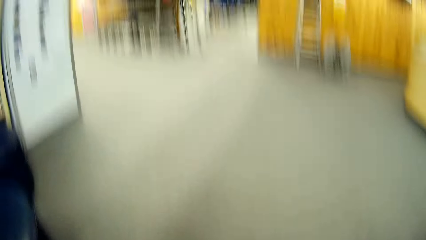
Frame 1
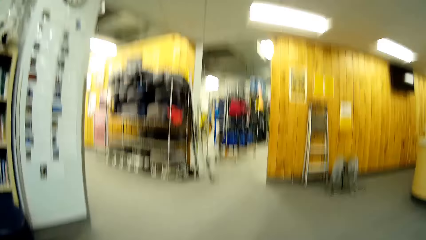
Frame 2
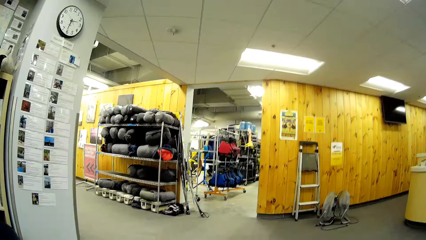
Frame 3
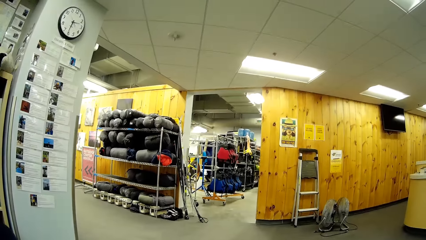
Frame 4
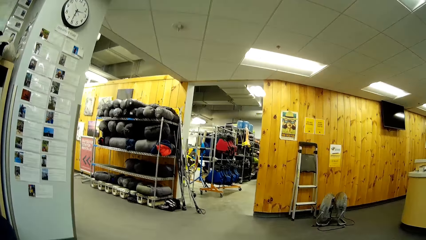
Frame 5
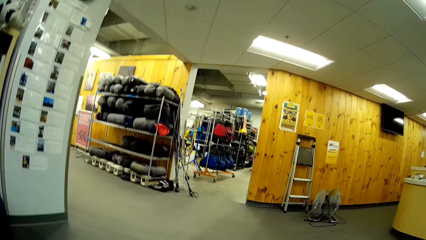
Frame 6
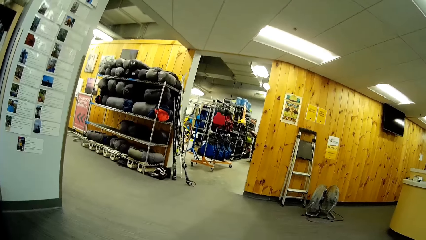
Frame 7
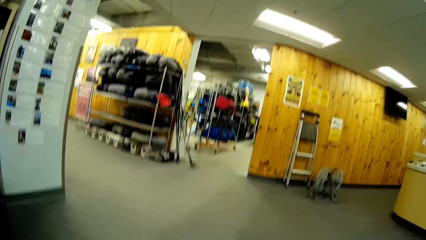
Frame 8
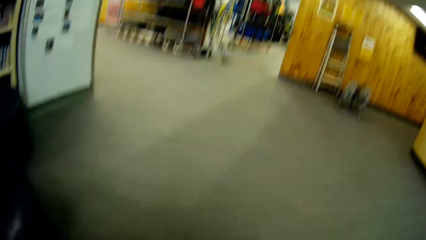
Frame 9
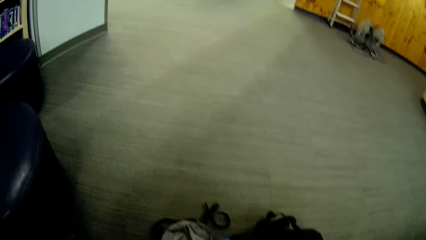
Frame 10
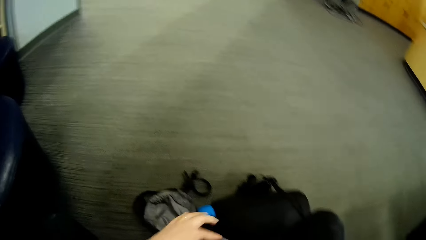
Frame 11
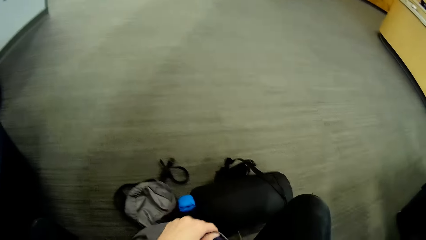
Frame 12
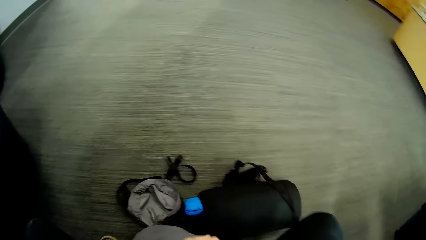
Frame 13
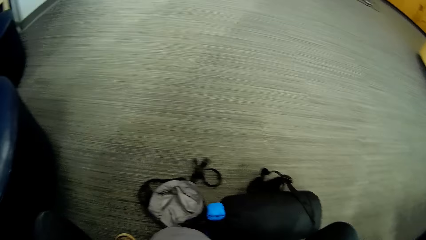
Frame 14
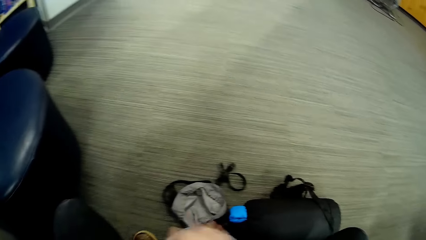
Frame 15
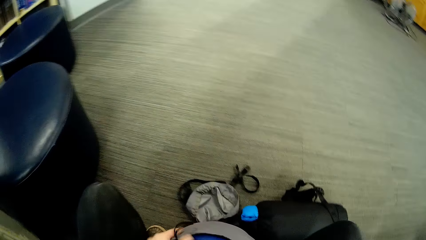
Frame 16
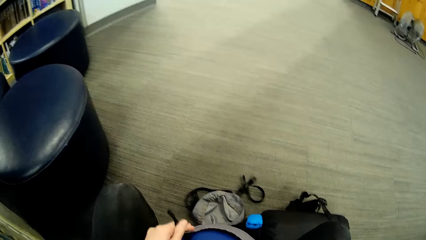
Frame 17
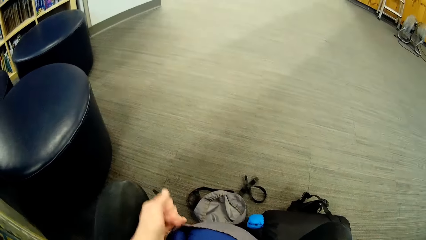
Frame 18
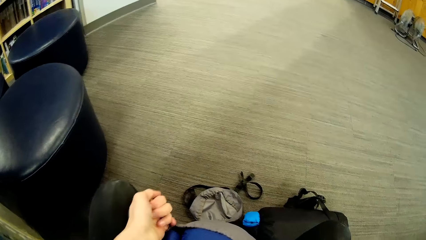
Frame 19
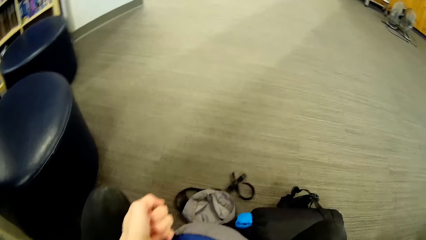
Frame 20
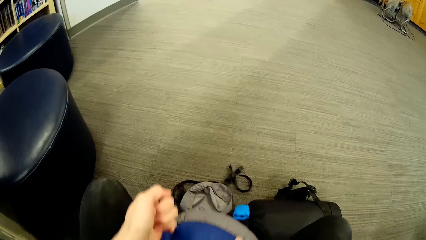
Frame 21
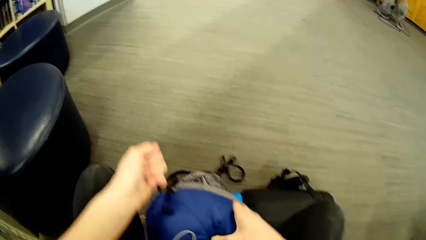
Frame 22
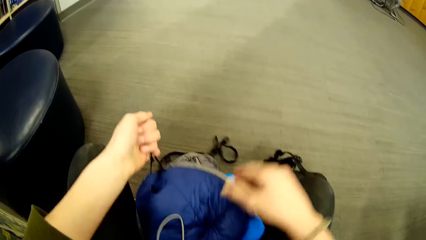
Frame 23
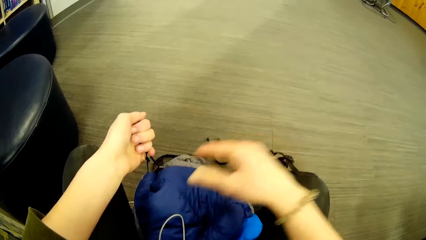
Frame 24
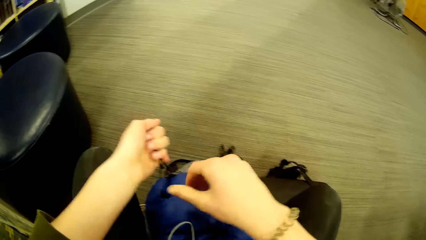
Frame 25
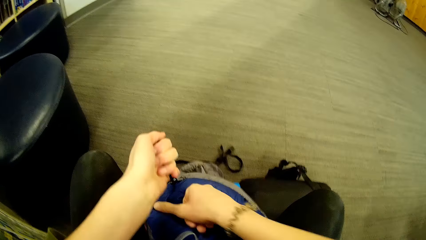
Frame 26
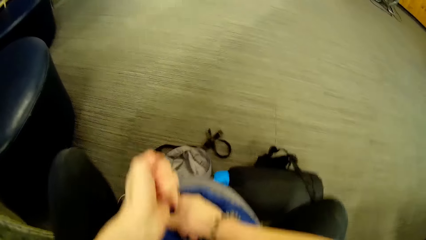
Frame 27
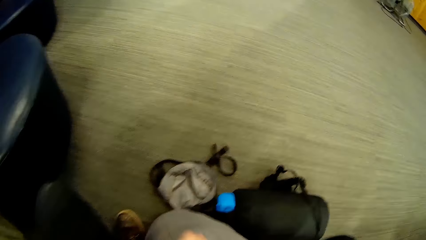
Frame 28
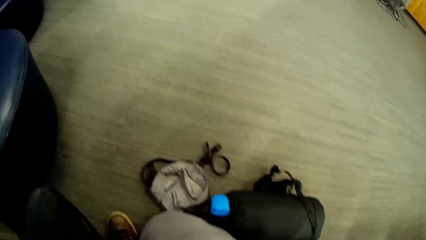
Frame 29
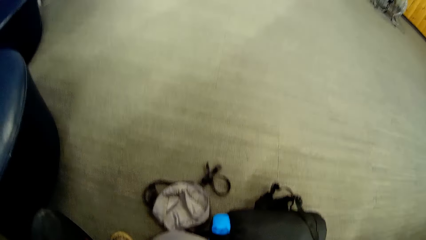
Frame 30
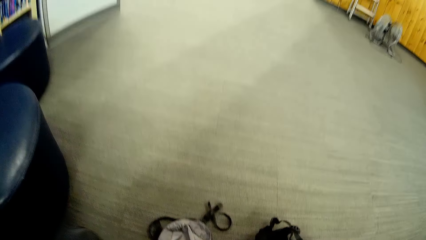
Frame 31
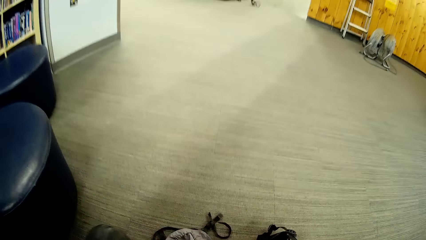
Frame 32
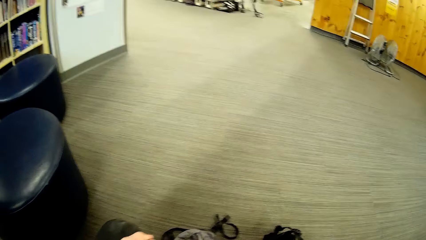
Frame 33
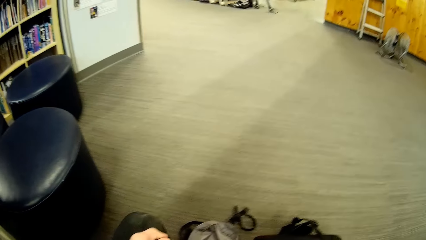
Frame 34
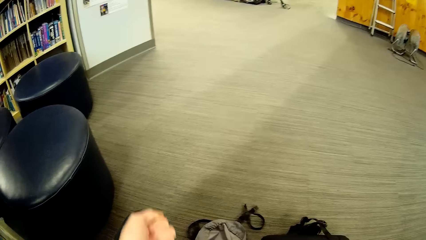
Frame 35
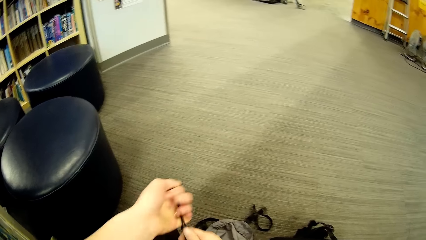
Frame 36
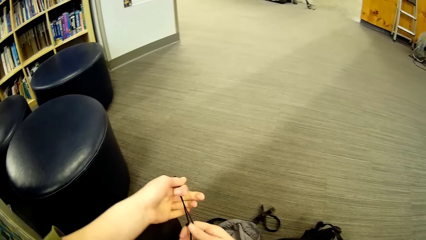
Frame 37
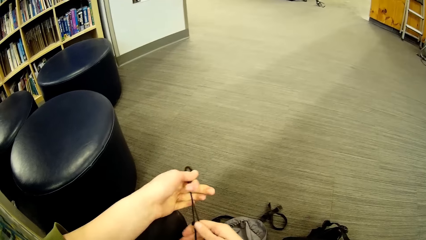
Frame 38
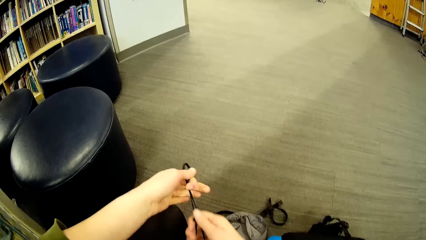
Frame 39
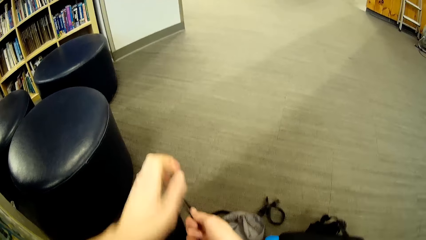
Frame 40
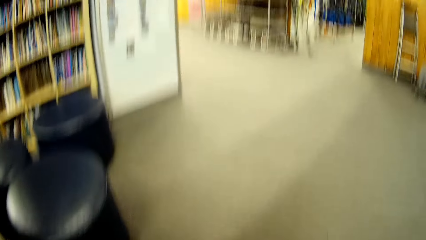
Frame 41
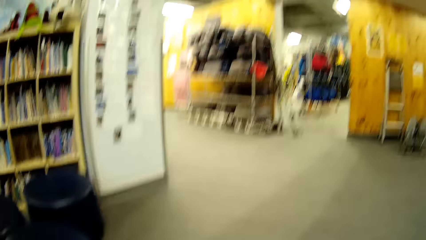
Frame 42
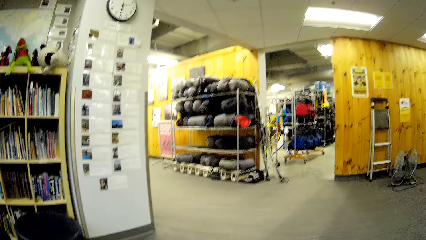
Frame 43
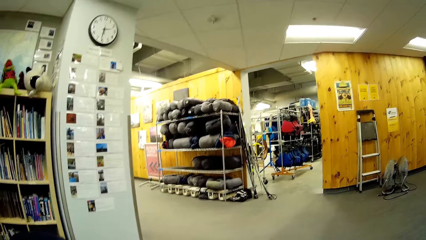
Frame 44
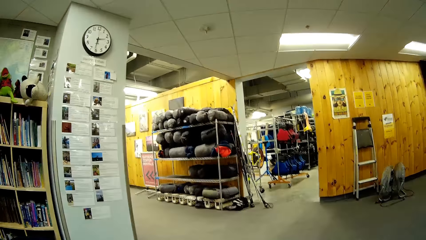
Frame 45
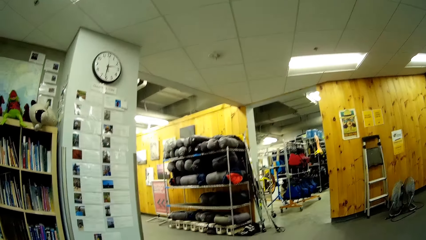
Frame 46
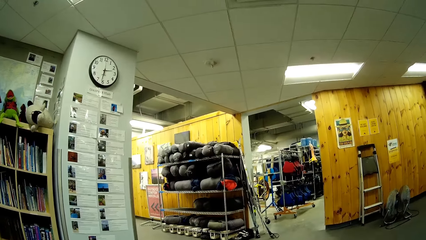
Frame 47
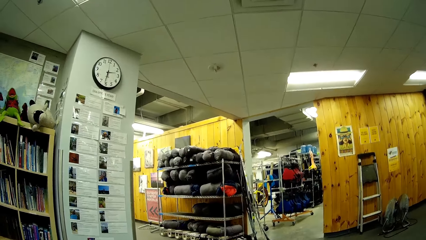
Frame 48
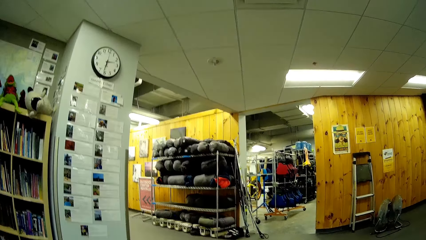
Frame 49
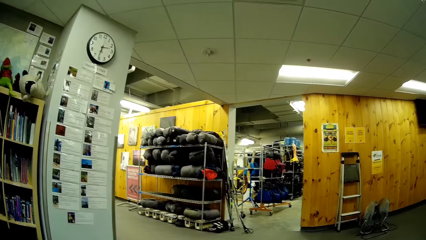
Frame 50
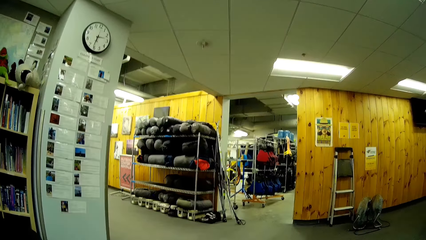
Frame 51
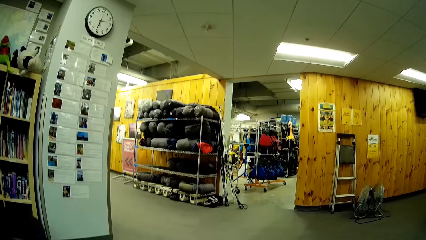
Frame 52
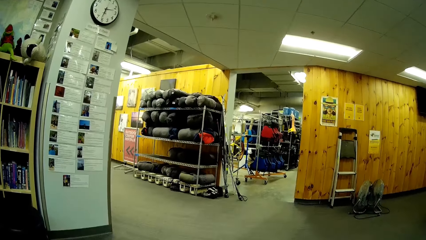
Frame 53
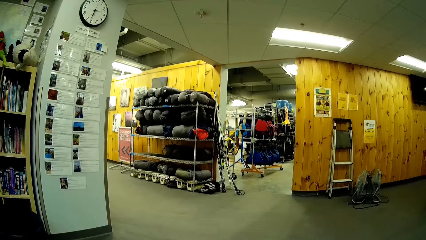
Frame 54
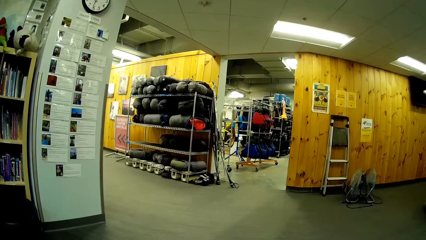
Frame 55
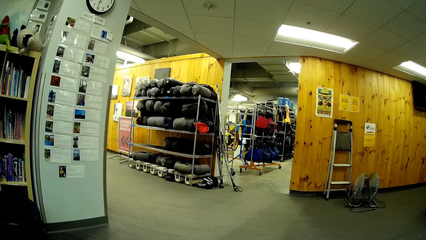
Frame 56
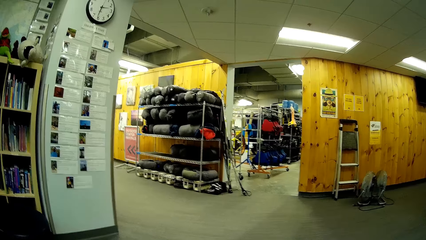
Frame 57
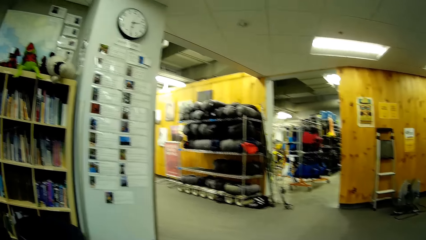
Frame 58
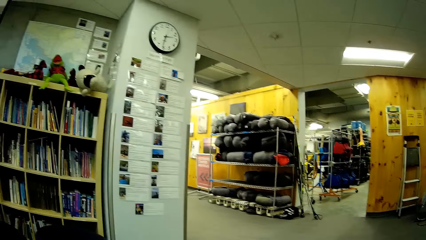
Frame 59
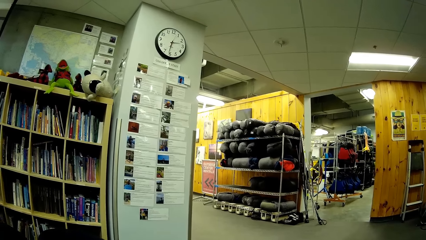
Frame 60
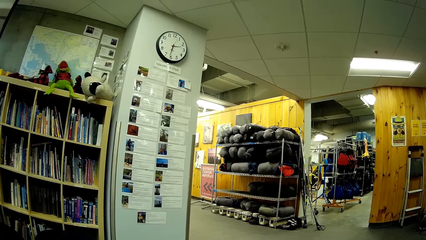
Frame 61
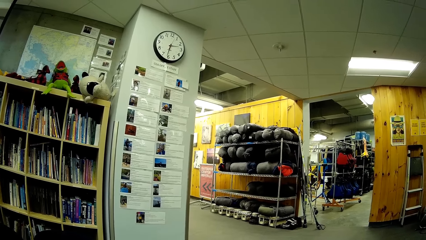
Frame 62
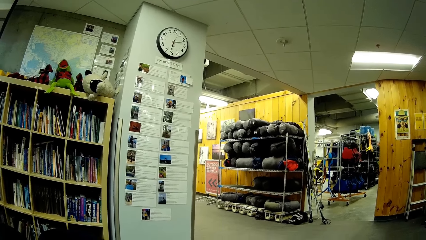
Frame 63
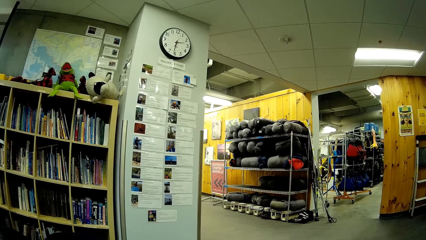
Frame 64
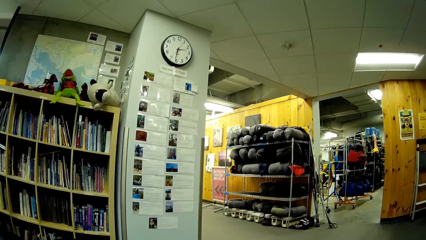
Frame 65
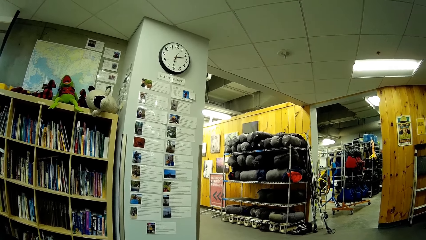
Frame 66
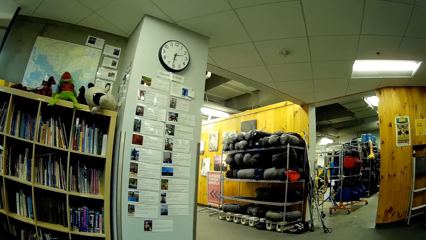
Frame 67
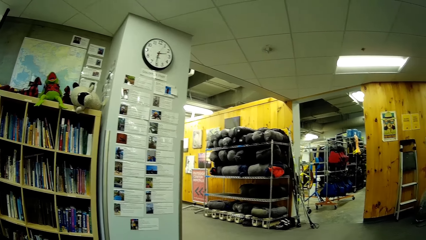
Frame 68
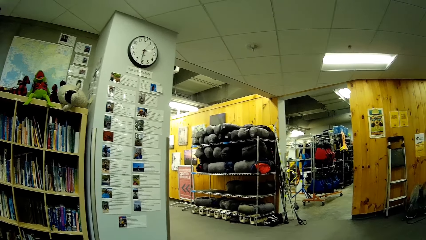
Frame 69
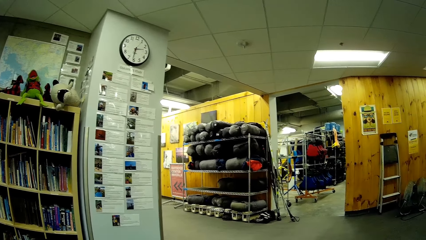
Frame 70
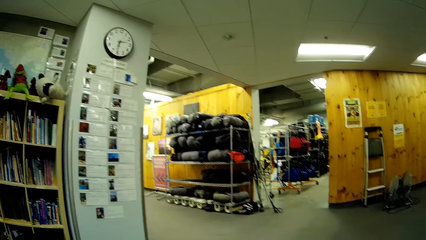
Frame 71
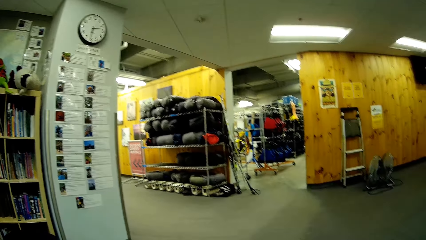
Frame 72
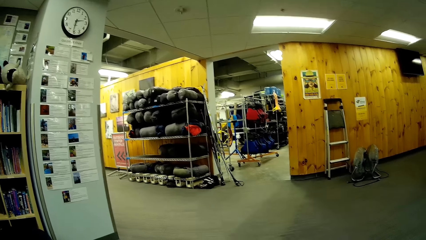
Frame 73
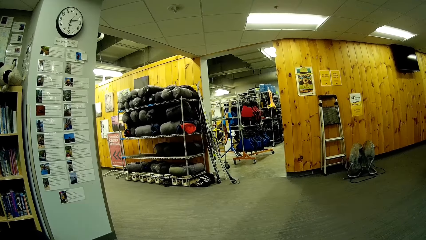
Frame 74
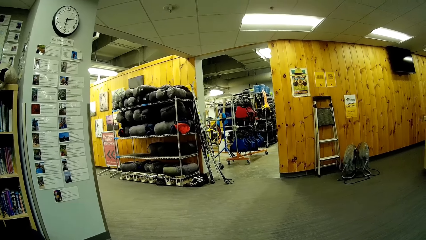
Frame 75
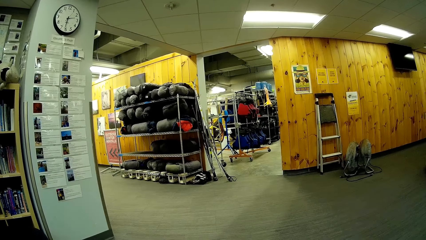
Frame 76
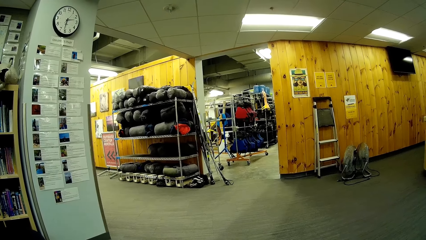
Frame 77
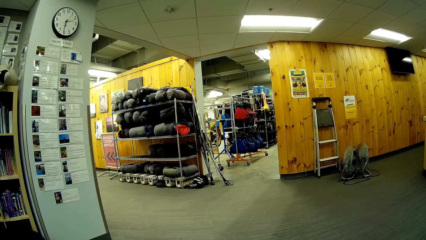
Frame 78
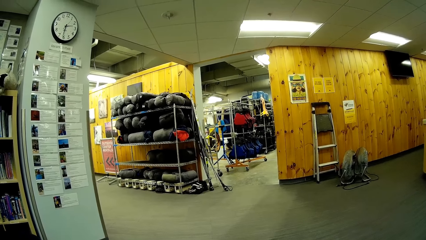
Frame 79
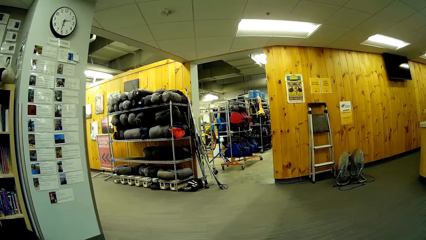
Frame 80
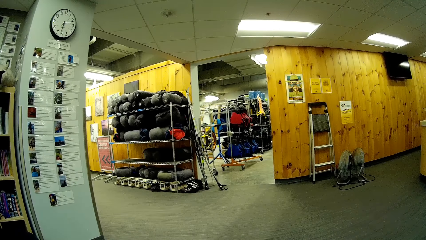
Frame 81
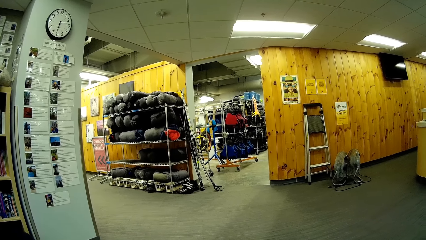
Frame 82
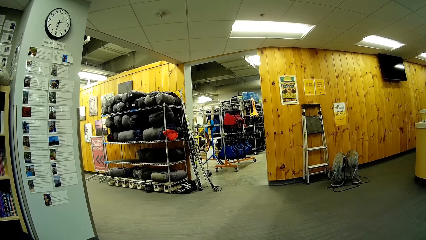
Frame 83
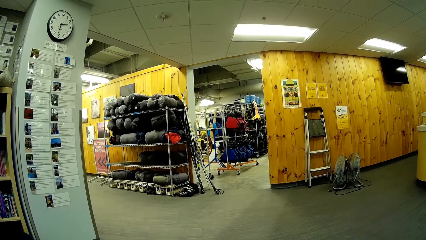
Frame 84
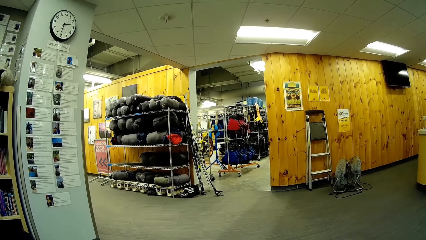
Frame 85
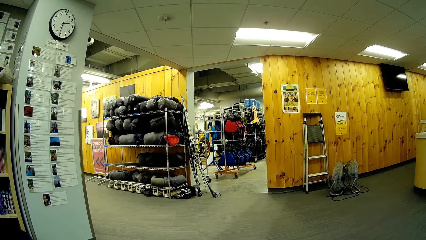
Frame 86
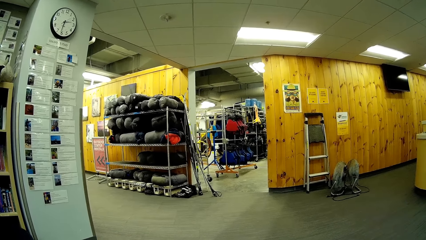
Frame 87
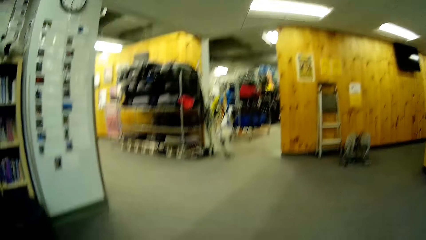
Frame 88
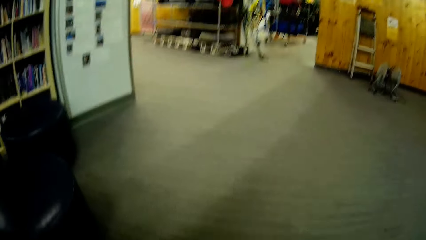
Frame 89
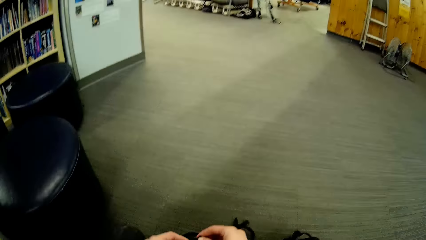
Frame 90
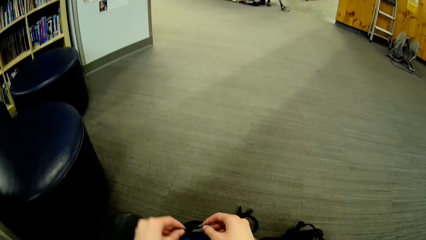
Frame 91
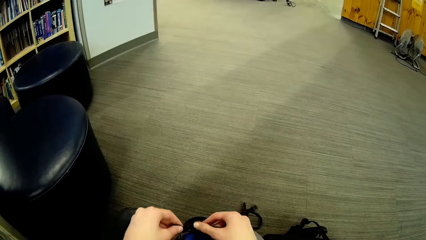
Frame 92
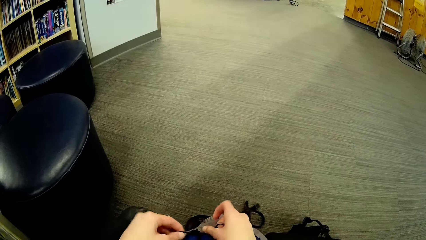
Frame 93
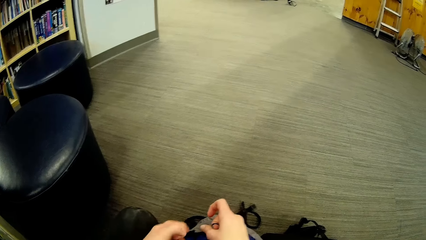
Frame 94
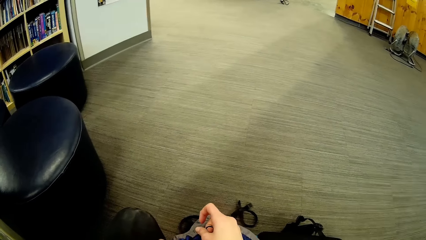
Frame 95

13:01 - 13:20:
The camera wearer adjusts the strings of the bag. They look around.
